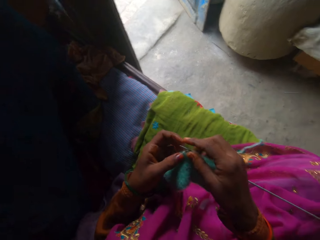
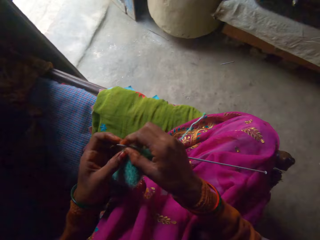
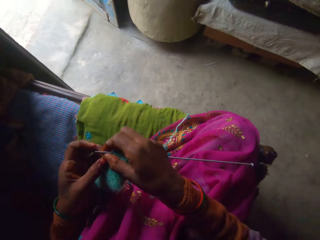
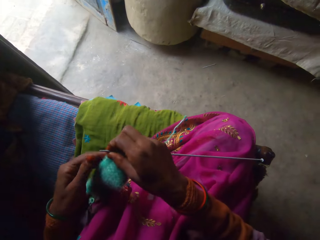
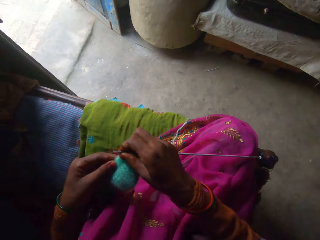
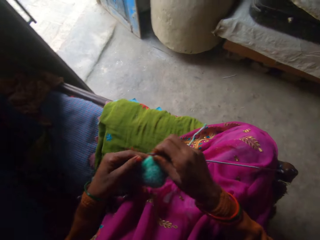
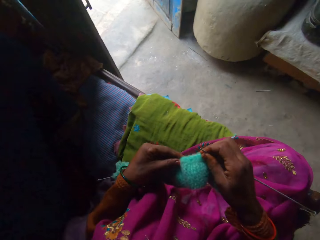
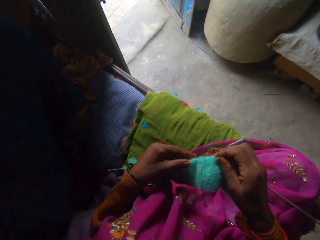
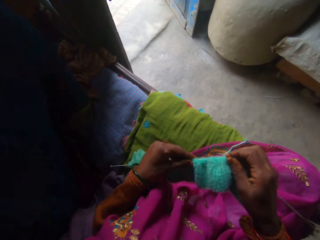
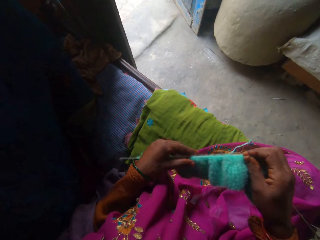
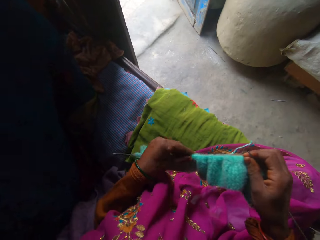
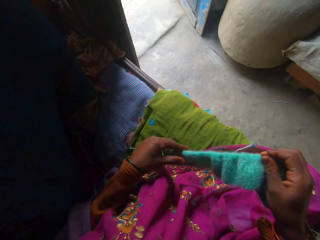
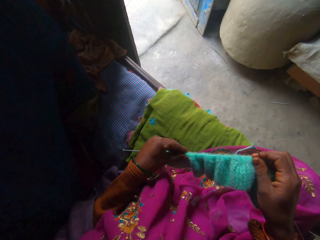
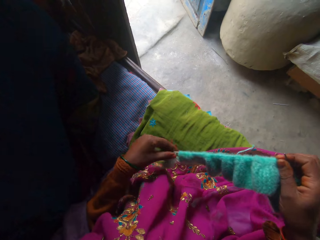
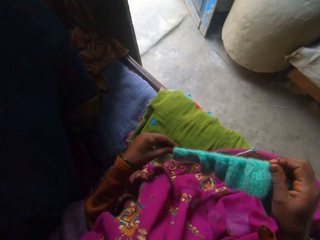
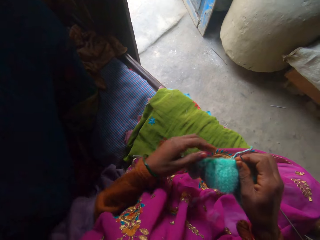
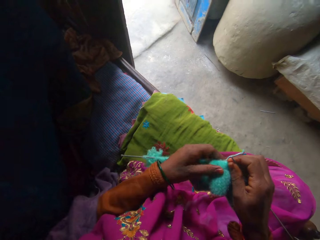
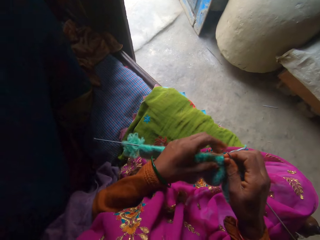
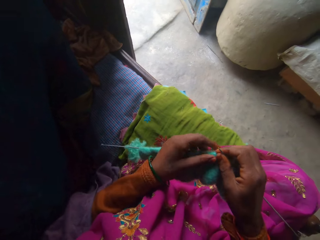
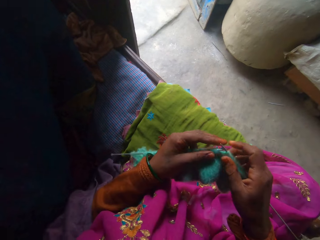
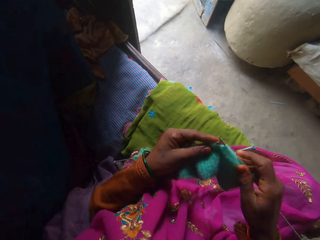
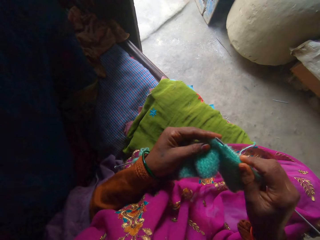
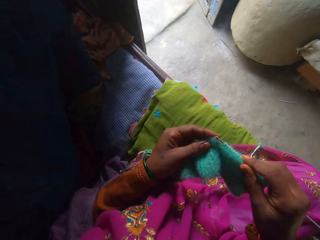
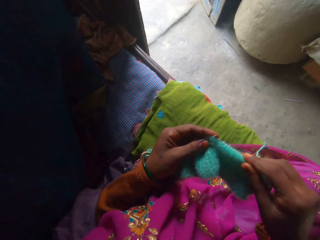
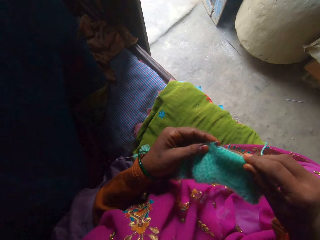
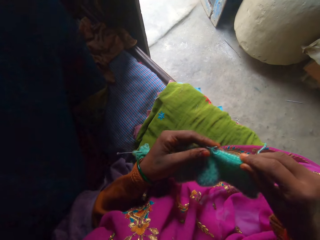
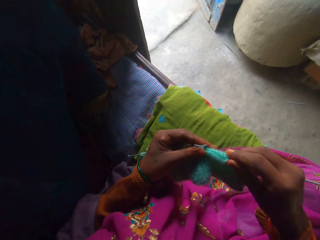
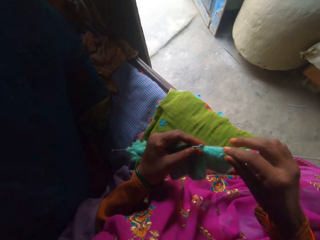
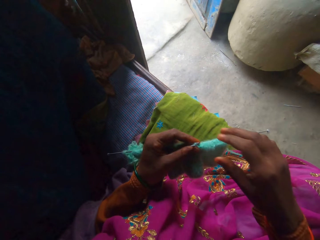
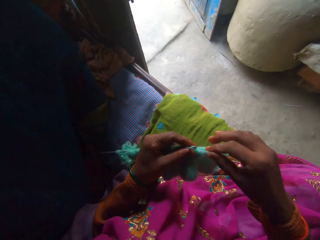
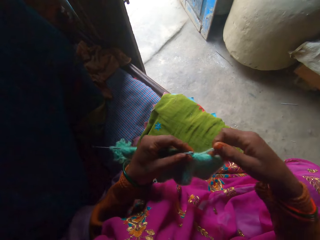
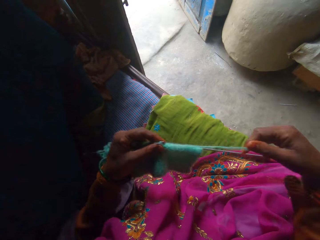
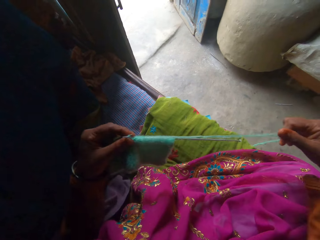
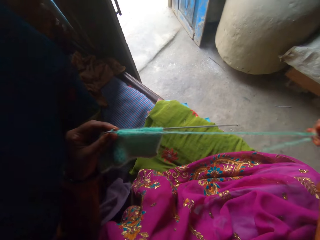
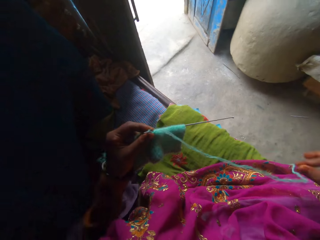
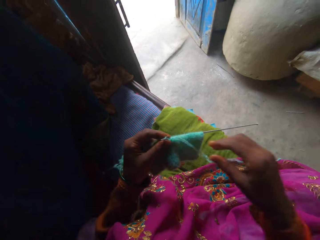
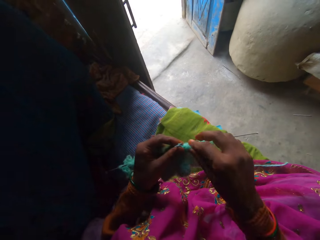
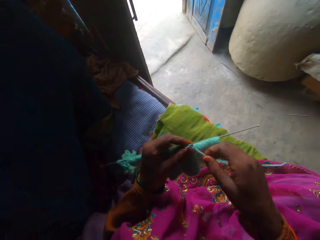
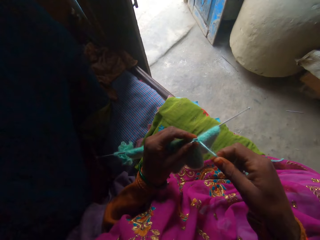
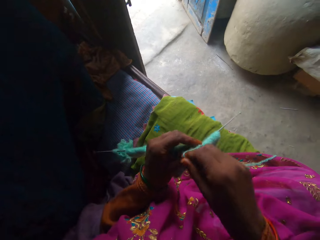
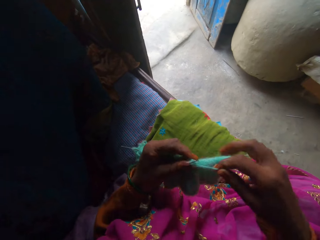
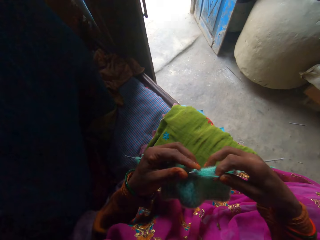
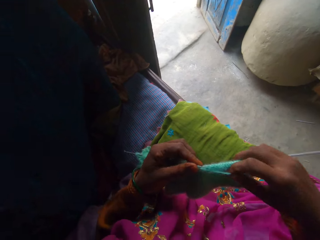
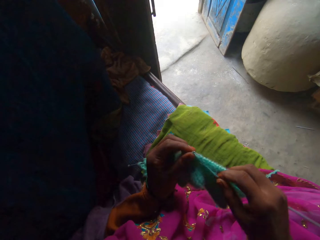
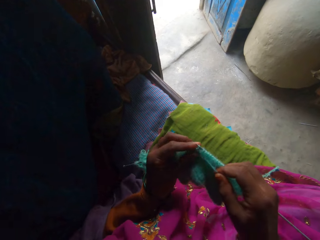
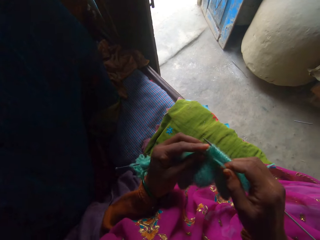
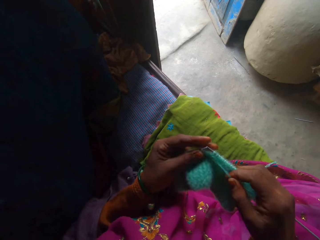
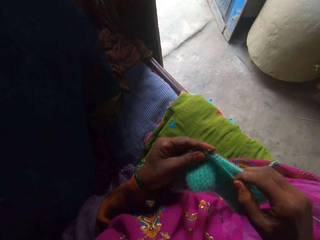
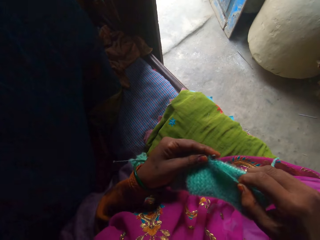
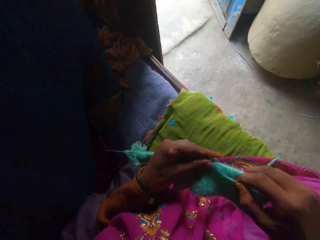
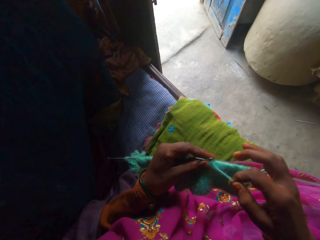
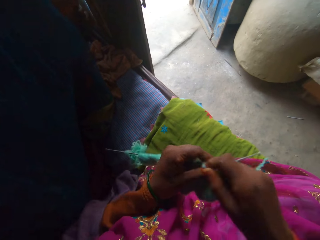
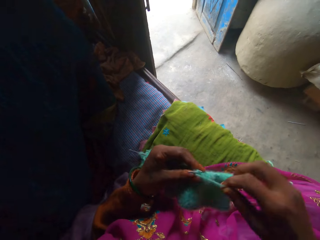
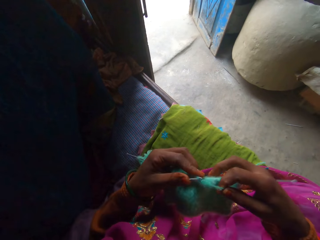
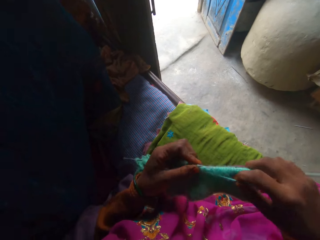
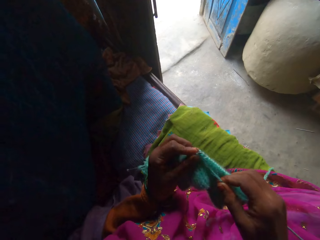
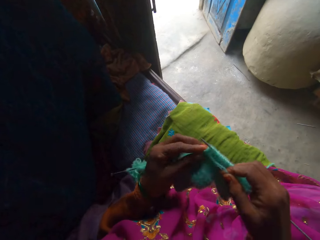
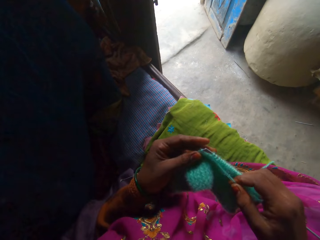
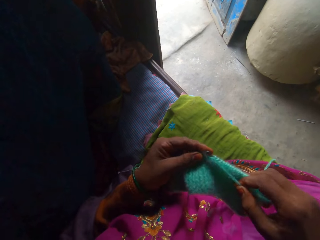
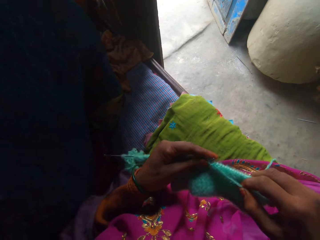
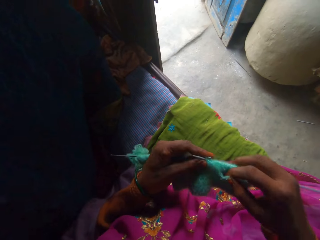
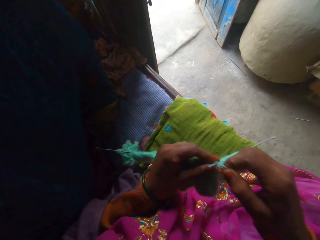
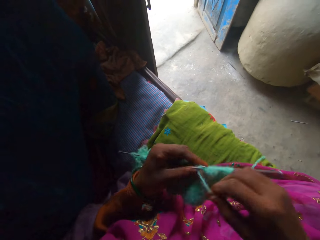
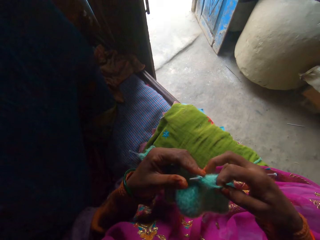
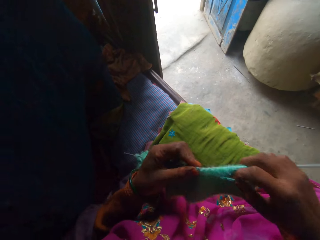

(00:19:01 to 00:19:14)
The camera wearer adjusts the fabric. They knit the fabric using knitting needles. They adjust the yarn. They knit the fabric using knitting needles. They adjust the yarn. They knit the fabric using knitting needles. They adjust the yarn.

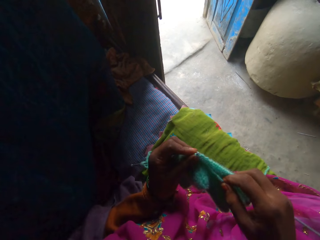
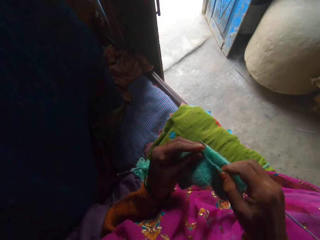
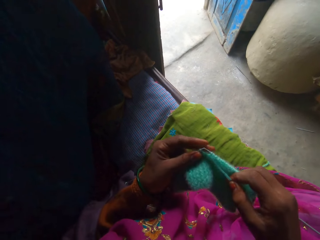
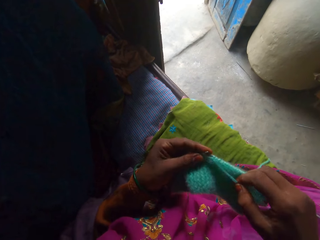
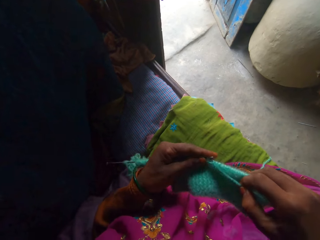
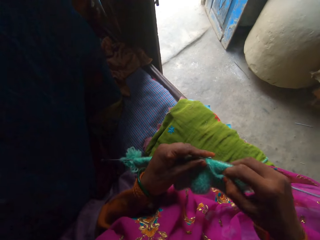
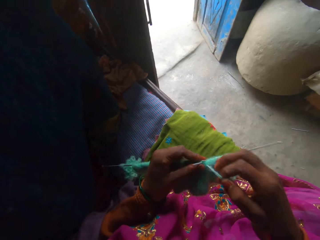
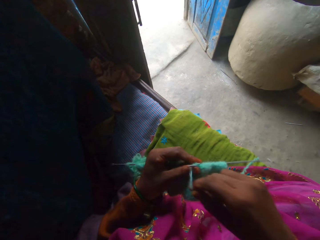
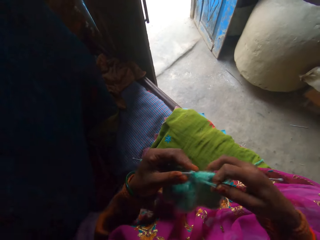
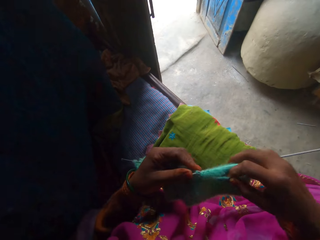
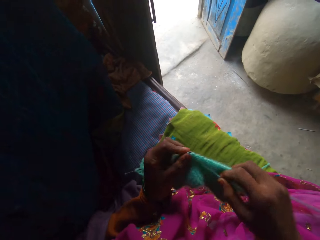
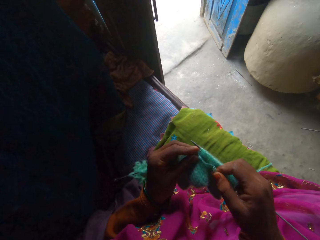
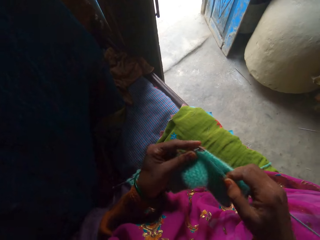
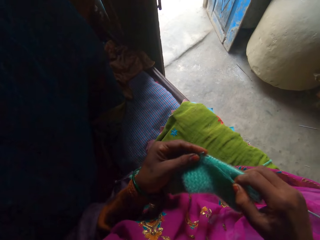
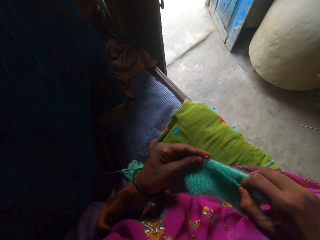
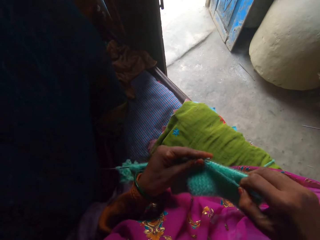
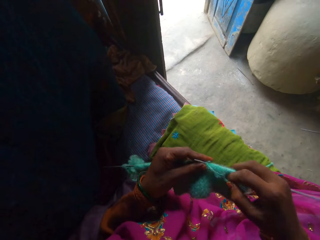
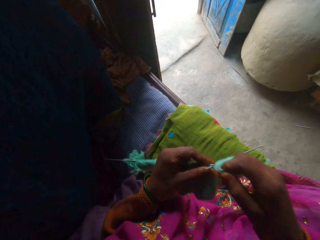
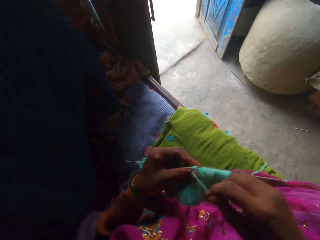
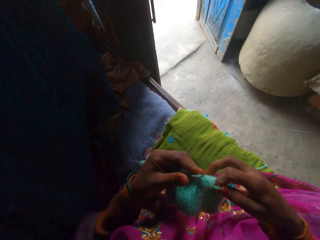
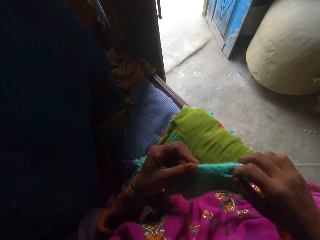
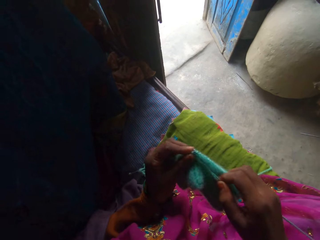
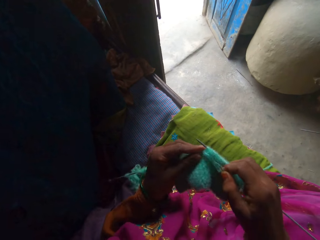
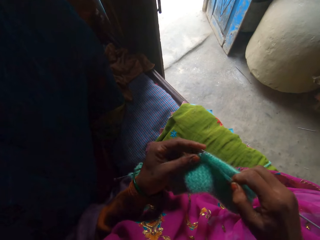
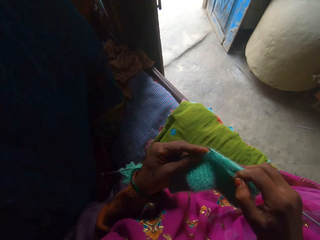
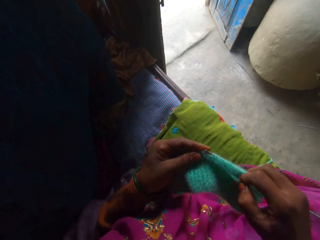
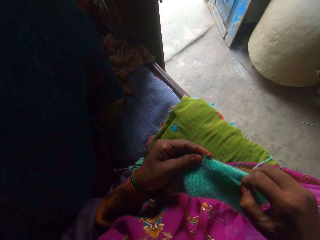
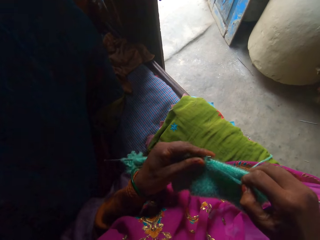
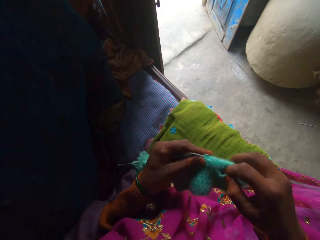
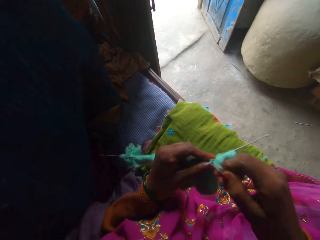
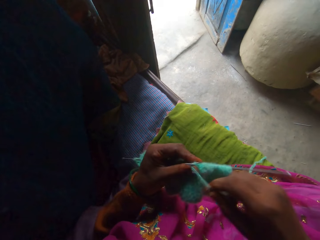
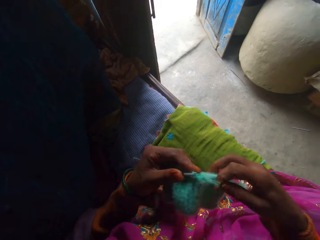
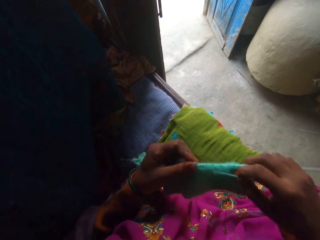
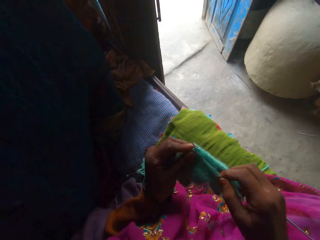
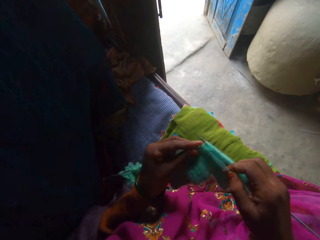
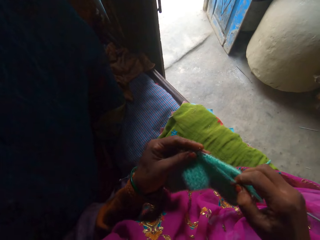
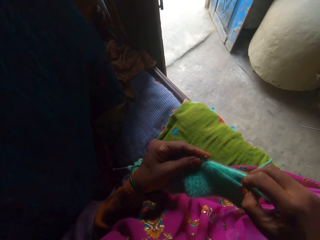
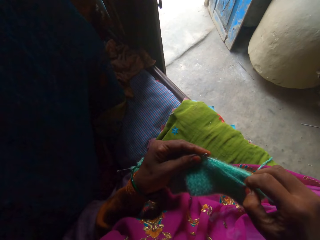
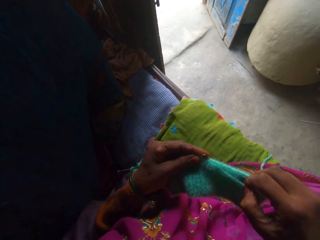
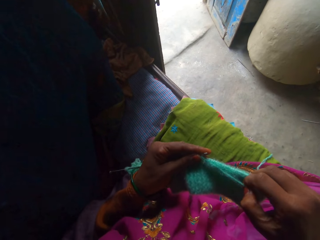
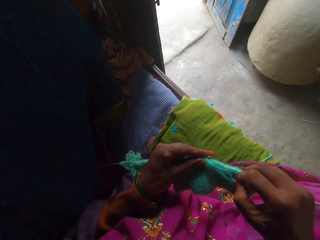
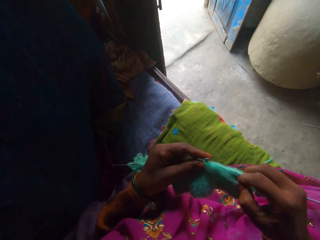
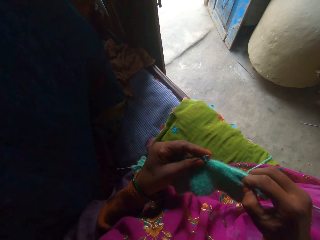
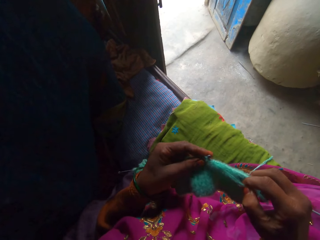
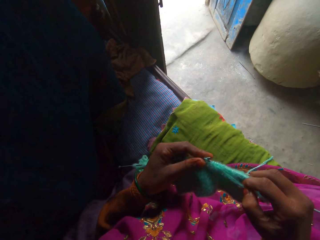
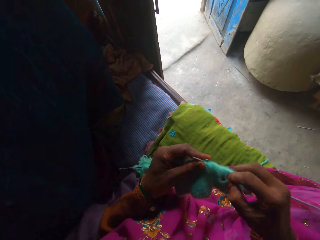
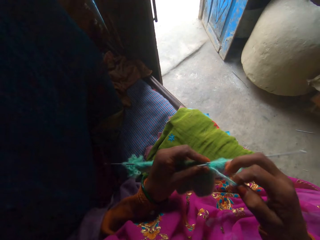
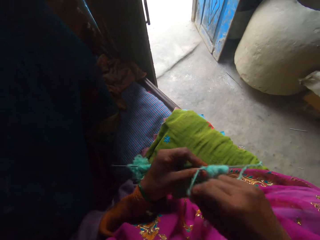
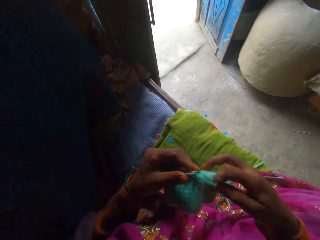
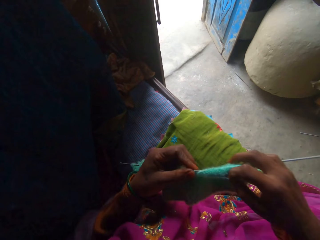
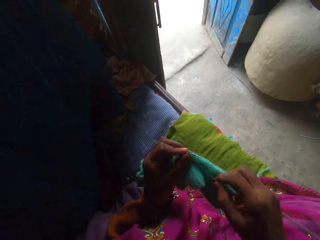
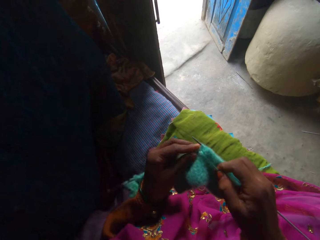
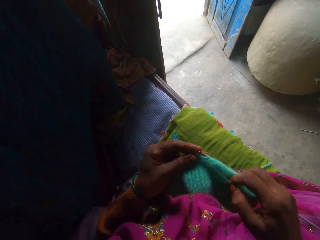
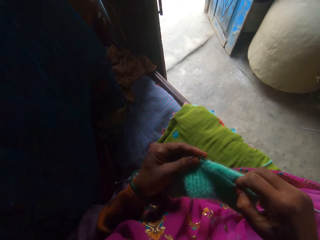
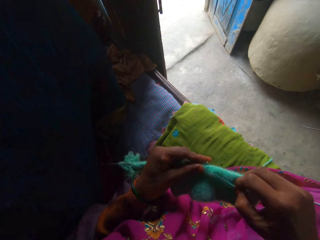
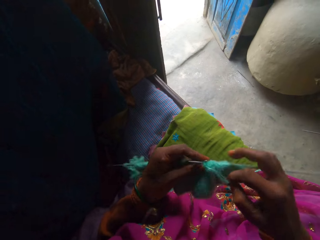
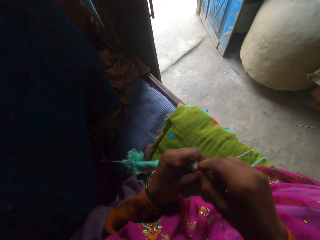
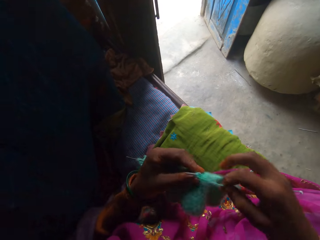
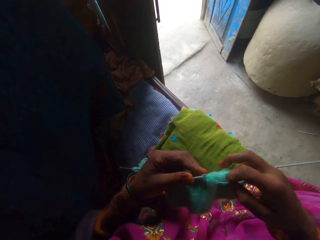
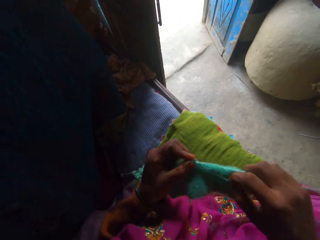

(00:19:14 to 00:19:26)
The camera wearer knits the fabric using knitting needles. They adjust the yarn. They knit the fabric using knitting needles. They adjust the yarn. They knit the fabric using knitting needles. They adjust the yarn. They knit the fabric using knitting needles. They adjust the yarn. They knit the fabric using knitting needles. They adjust the yarn.
